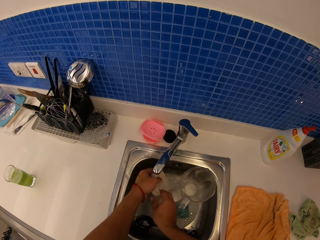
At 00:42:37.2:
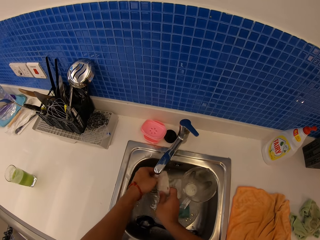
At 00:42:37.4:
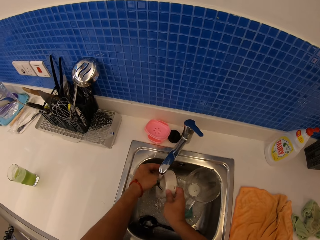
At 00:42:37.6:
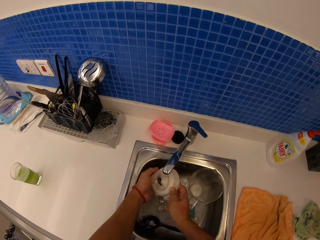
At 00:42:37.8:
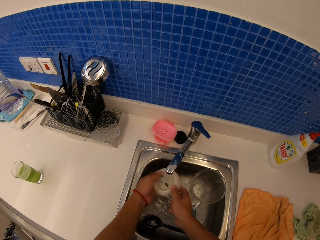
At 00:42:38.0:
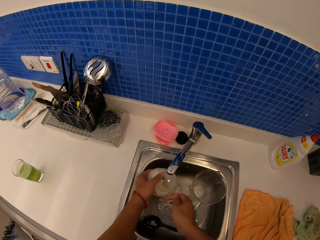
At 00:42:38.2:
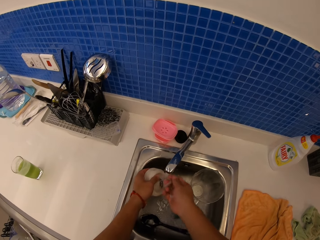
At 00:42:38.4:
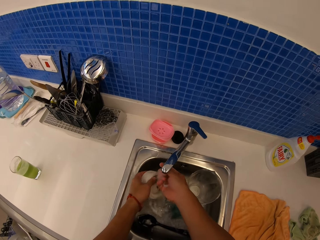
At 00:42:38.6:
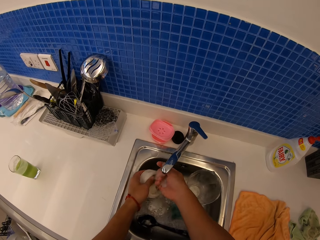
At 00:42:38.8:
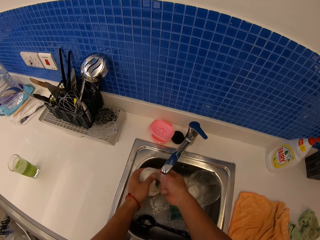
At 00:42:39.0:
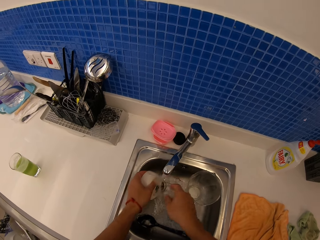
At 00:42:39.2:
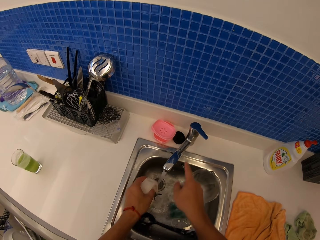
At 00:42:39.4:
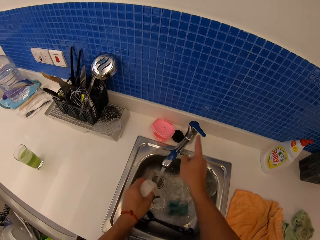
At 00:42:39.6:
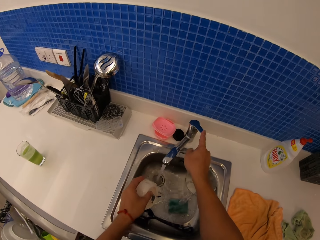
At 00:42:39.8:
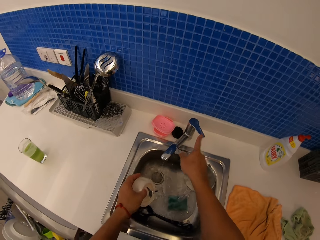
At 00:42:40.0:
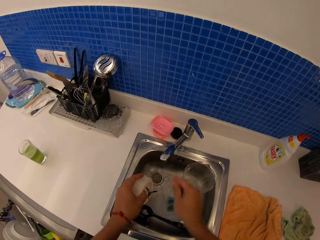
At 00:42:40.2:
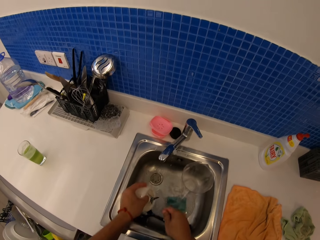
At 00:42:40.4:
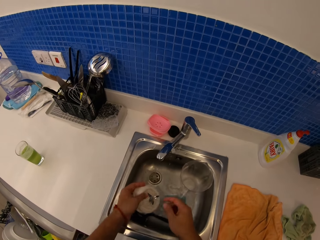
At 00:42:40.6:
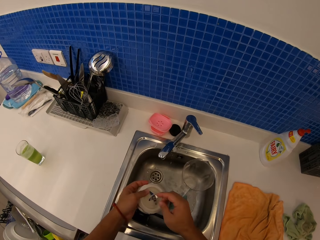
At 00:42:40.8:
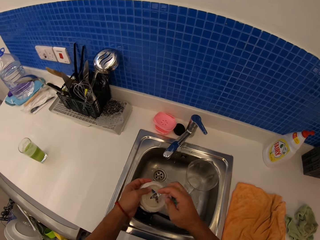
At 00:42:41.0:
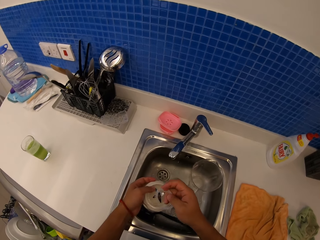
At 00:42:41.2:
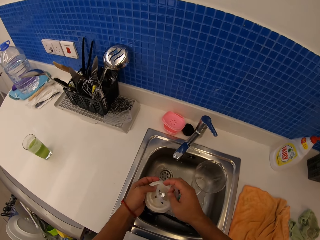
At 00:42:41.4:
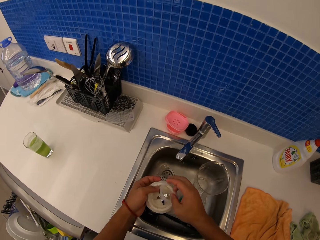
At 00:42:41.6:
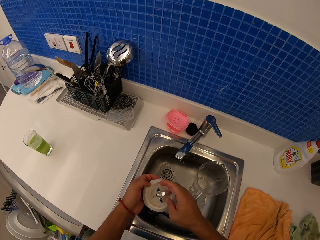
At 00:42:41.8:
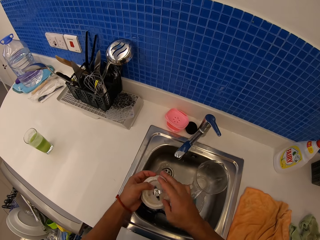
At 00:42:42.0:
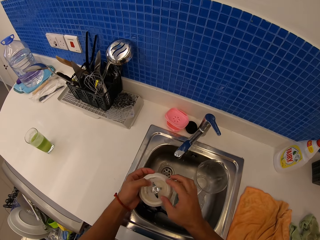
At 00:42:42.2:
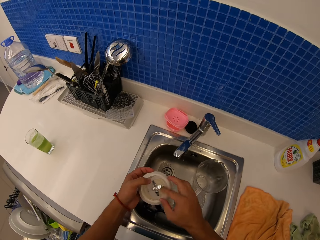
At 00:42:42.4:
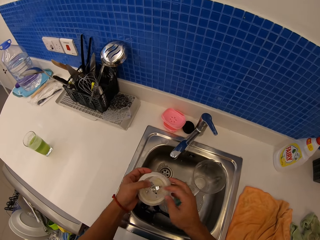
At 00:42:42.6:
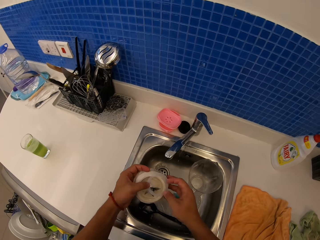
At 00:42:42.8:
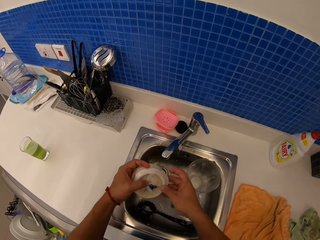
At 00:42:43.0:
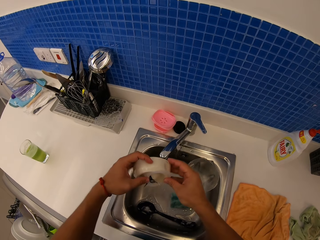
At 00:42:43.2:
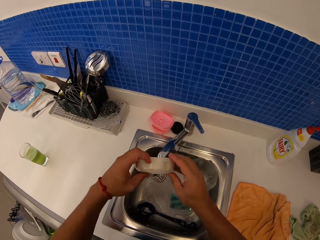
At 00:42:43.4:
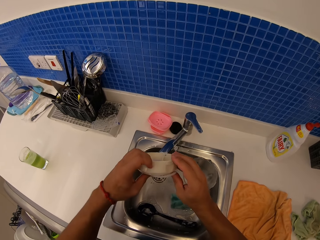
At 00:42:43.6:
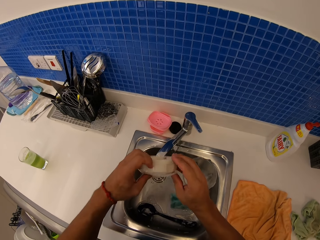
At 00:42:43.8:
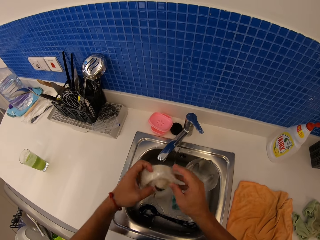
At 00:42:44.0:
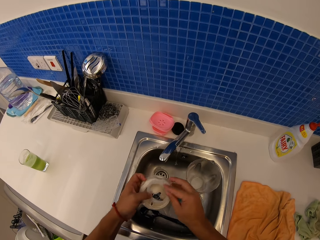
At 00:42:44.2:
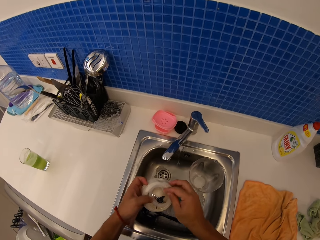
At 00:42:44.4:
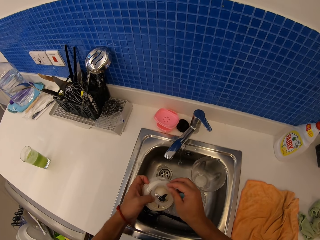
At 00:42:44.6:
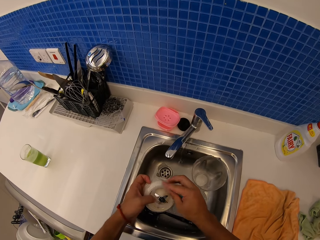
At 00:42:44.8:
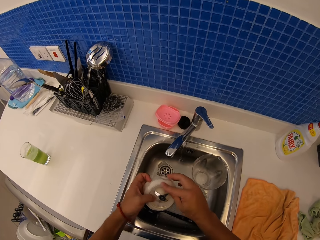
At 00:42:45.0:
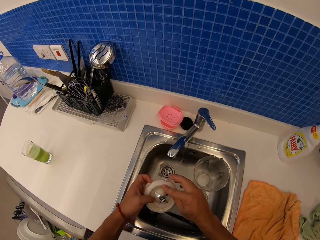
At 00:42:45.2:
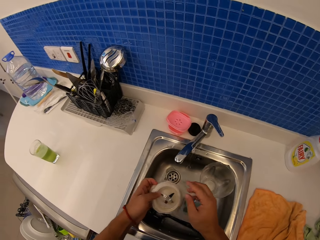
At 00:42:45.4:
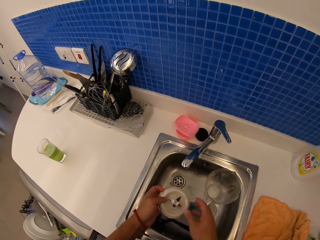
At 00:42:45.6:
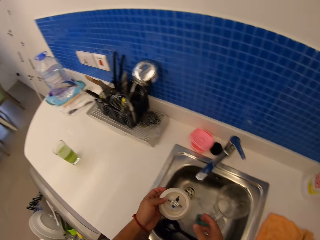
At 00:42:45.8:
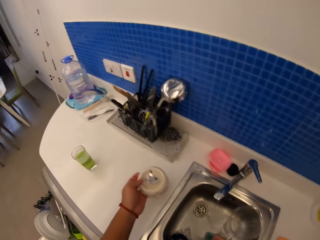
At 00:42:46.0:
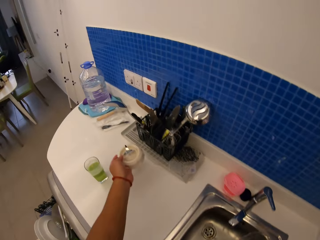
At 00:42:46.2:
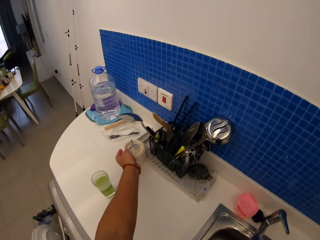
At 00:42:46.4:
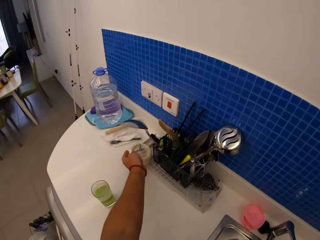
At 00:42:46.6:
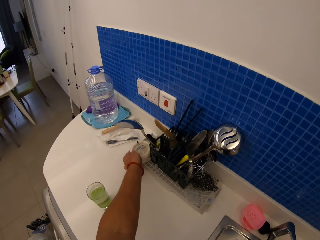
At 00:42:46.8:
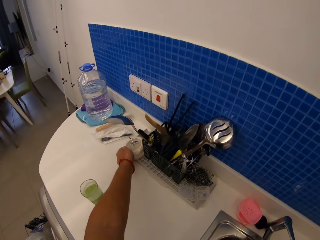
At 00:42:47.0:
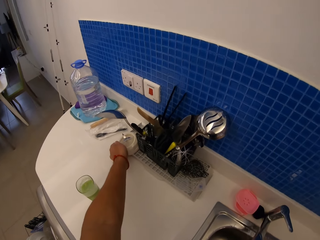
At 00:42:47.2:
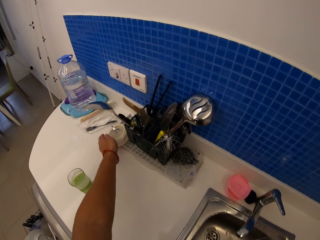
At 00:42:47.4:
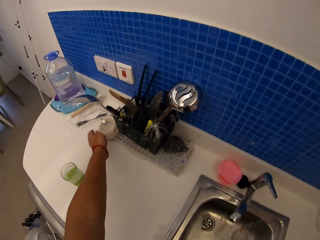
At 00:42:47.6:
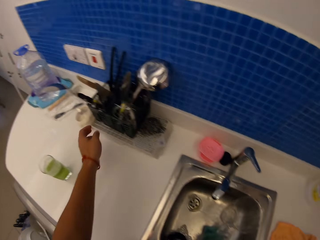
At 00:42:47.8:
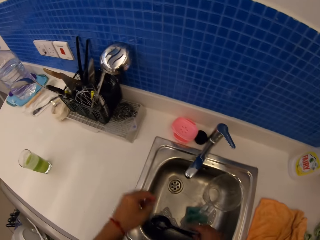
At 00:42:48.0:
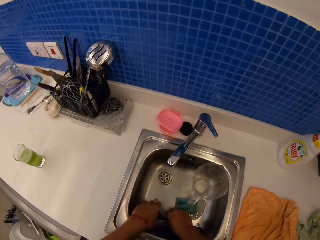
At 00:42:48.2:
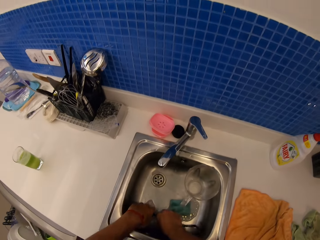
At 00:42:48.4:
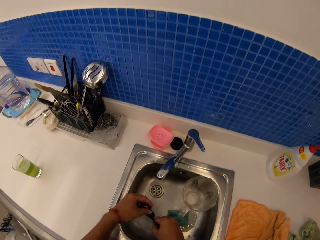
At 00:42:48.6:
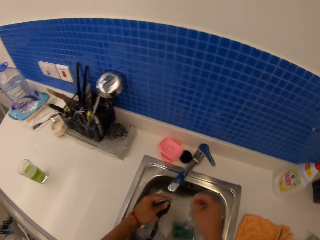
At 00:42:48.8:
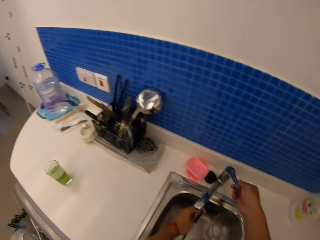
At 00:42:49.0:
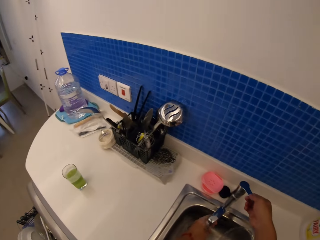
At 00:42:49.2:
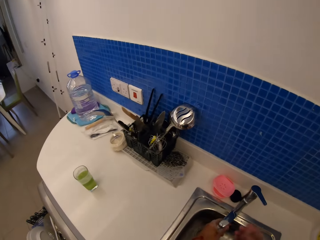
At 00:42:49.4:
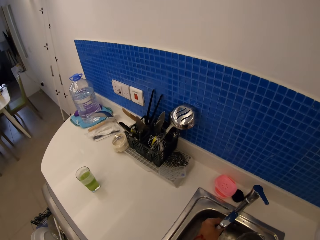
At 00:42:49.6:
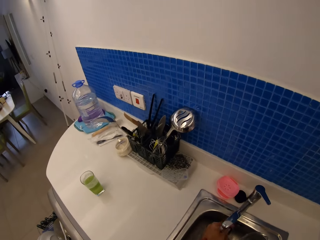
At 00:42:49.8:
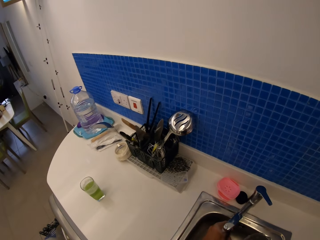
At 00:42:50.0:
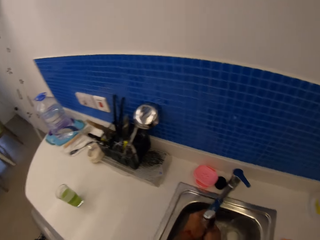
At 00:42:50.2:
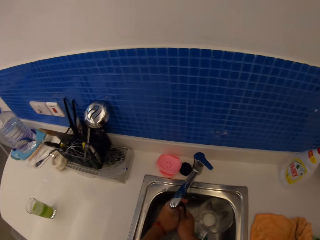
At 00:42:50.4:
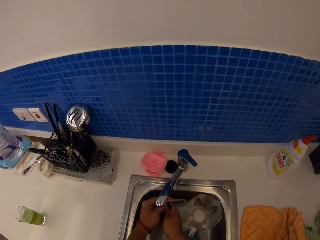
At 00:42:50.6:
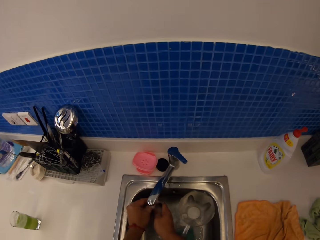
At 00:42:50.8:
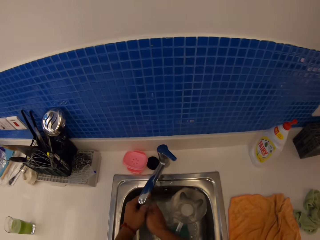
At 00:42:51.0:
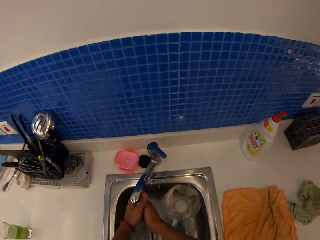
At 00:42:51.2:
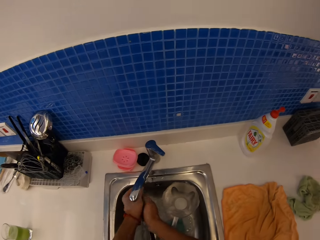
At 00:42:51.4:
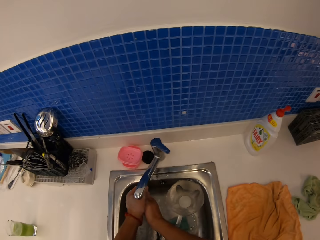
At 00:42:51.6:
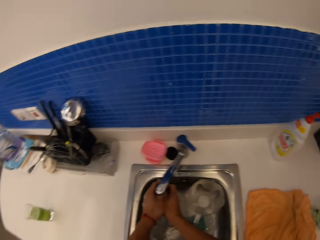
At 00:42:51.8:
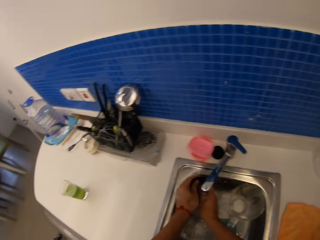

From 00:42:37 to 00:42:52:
The camera wearer closes a tap. She holds something with her hands. She puts the base on a rack. She picks up a spatula, opens the tap, and cleans the utensils in the sink.

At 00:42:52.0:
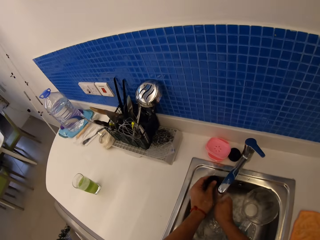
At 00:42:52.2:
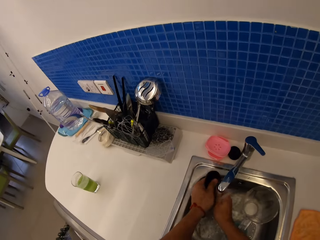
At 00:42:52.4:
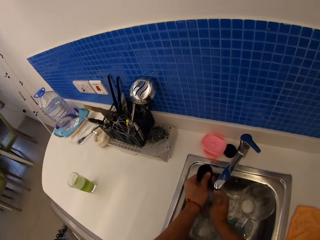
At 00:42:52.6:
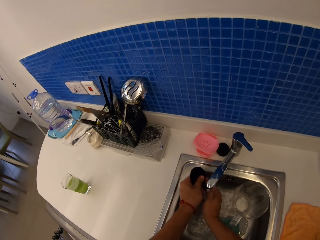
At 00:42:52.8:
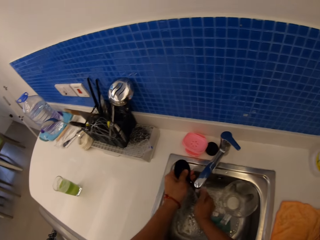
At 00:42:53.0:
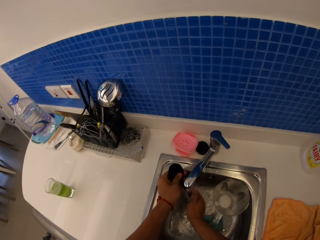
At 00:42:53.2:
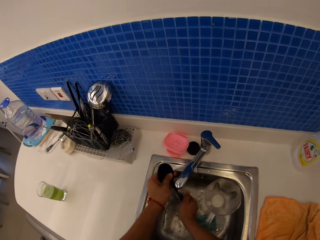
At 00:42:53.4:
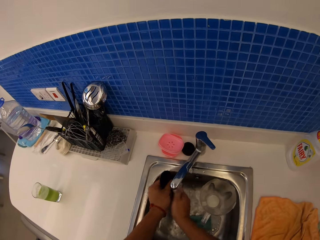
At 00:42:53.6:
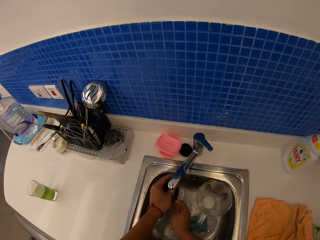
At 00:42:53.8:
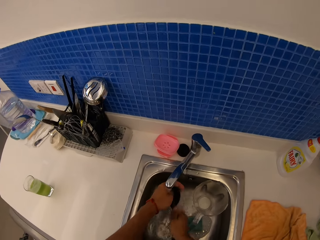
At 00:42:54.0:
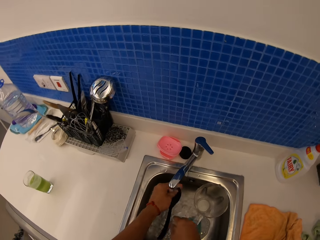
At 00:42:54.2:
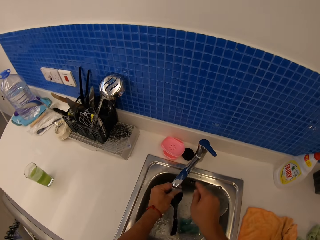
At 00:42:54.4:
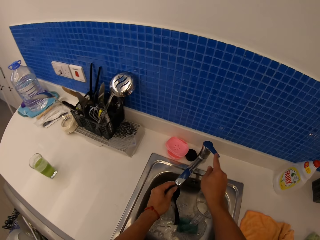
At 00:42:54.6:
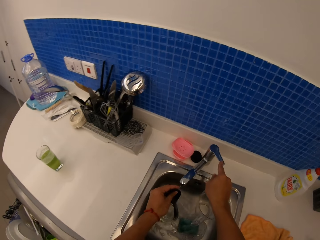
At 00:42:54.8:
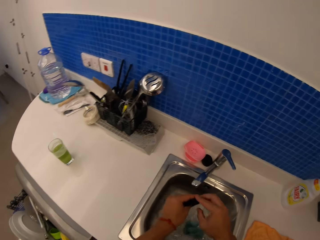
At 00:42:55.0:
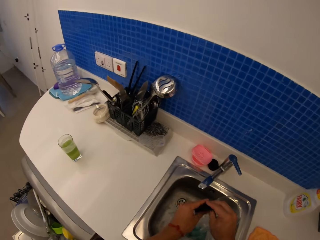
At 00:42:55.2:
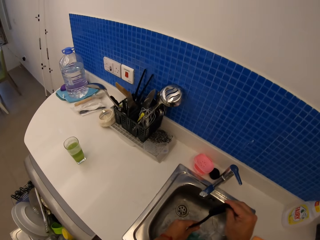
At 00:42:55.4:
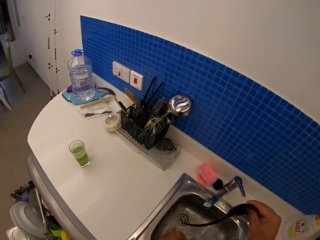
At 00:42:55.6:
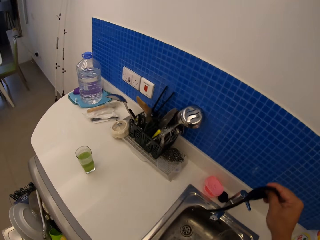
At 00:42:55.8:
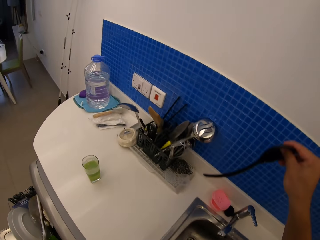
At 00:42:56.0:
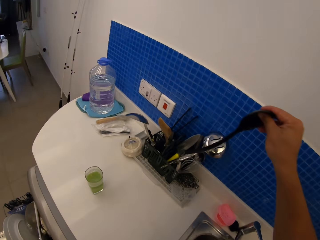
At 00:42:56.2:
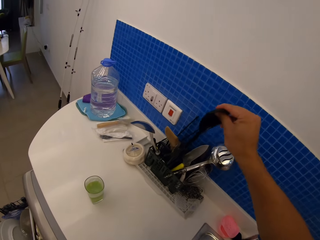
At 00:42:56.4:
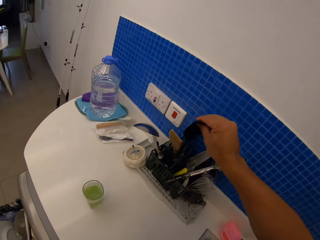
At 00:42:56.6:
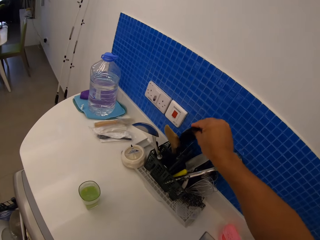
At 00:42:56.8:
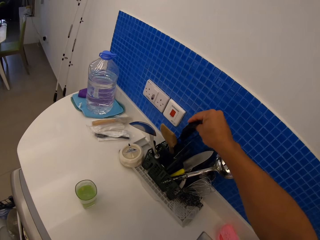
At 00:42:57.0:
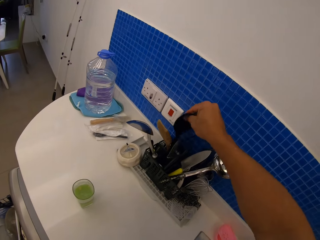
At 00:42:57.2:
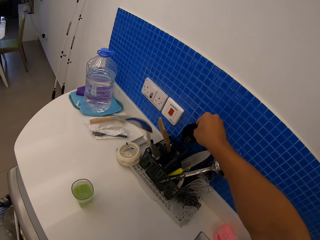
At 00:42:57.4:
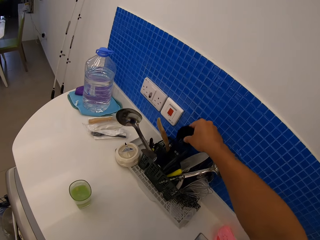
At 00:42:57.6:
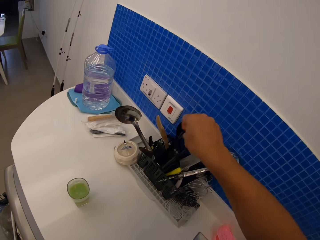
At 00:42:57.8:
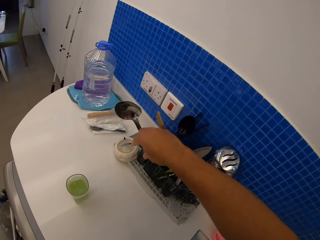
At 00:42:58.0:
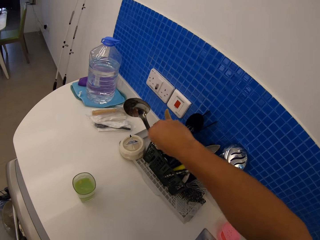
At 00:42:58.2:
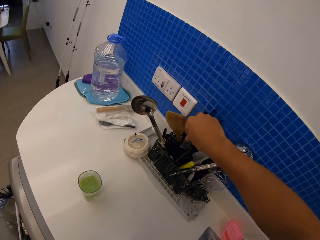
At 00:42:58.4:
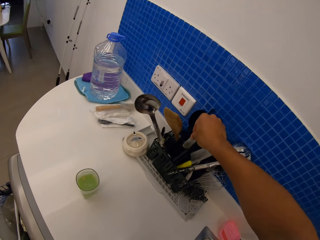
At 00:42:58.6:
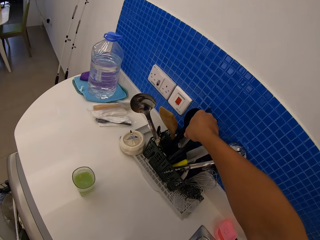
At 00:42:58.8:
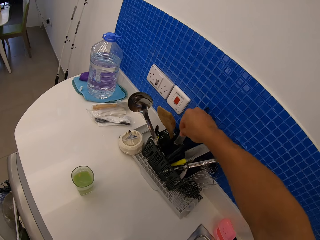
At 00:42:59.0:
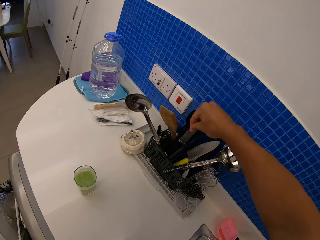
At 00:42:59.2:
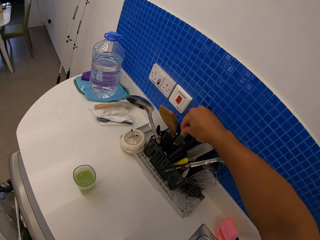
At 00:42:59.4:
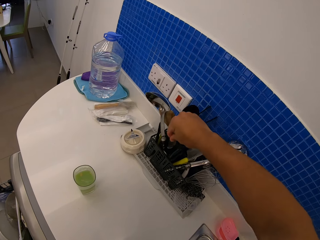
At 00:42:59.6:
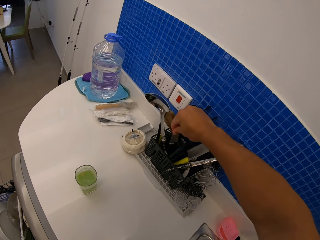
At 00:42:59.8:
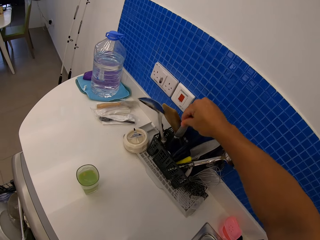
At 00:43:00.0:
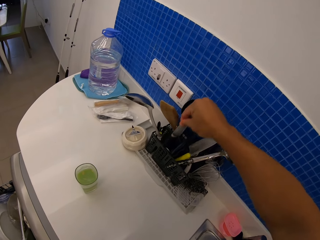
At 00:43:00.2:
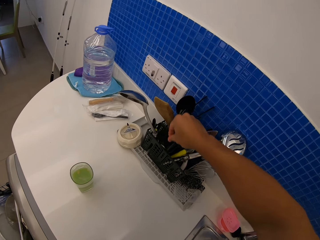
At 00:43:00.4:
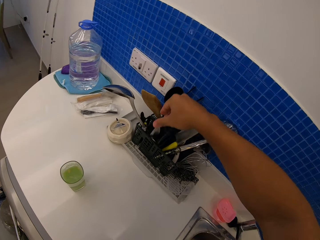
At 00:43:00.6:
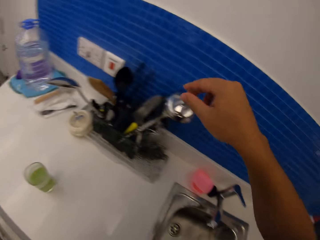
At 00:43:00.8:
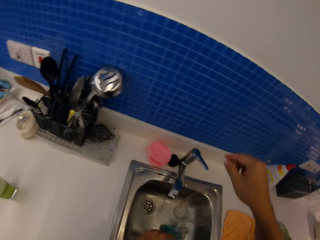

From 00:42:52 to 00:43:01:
The camera wearer rinses the spatula. They close the tap. They put the spatula or spoon in the spoon rack. They move a knife.
